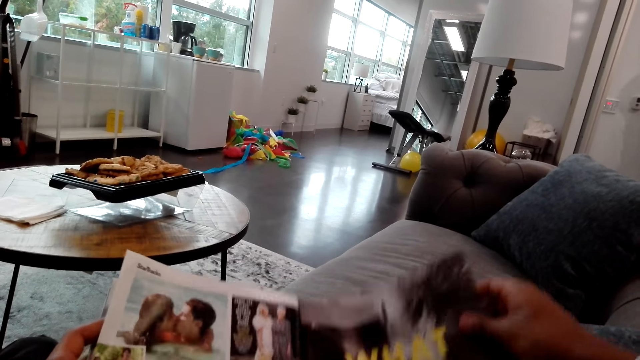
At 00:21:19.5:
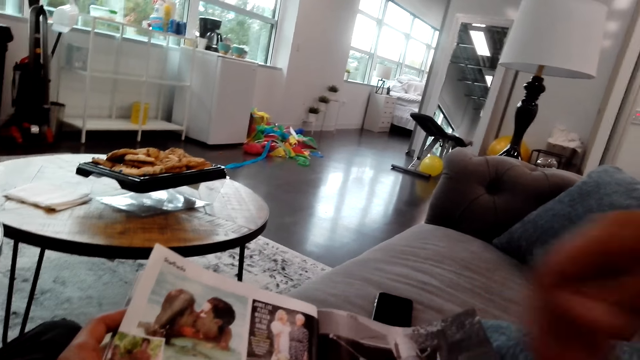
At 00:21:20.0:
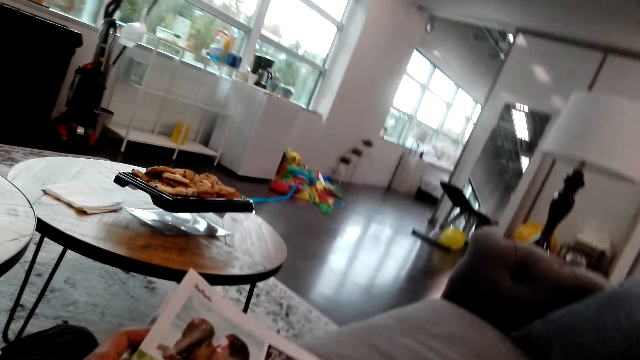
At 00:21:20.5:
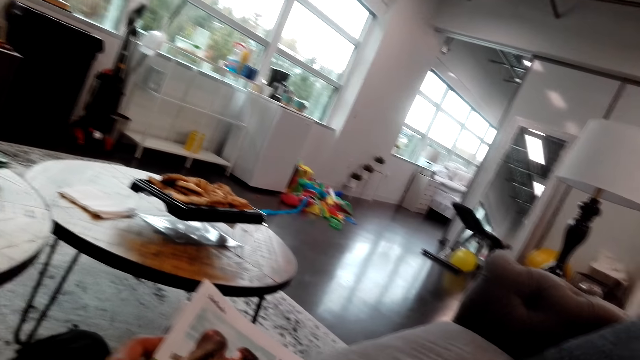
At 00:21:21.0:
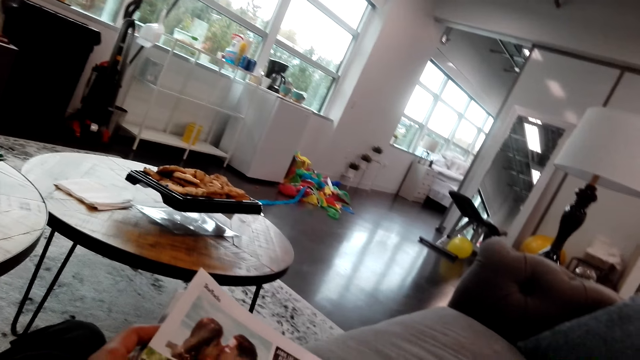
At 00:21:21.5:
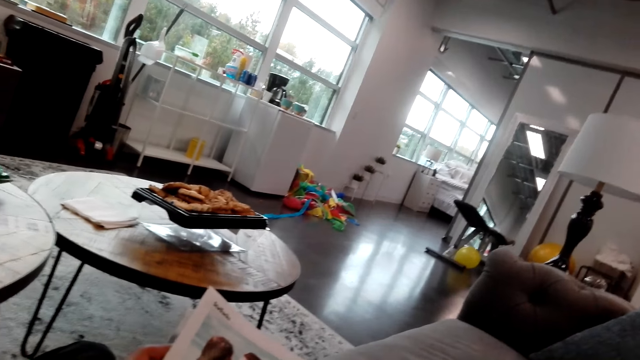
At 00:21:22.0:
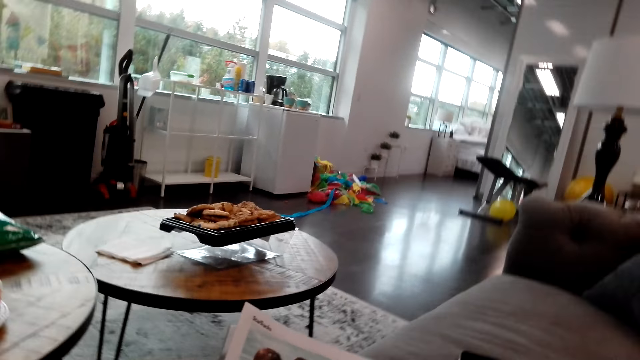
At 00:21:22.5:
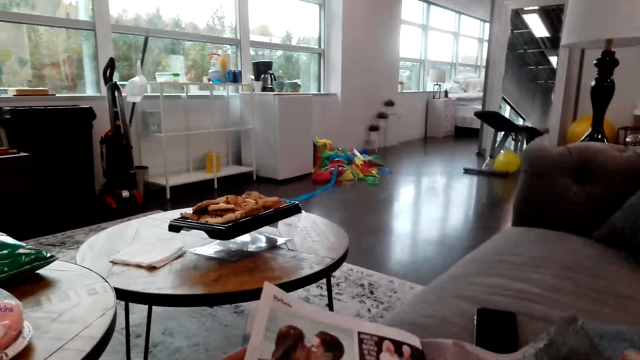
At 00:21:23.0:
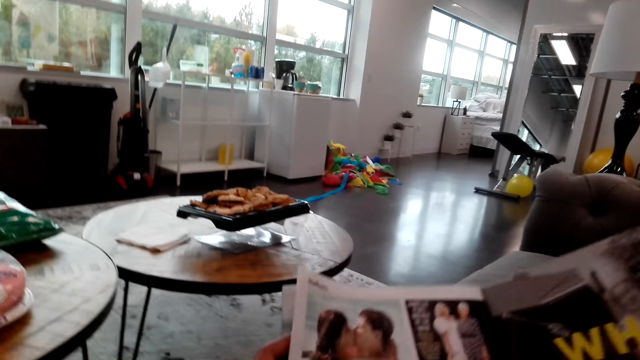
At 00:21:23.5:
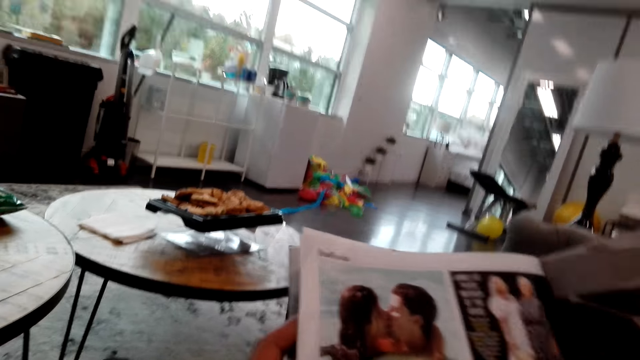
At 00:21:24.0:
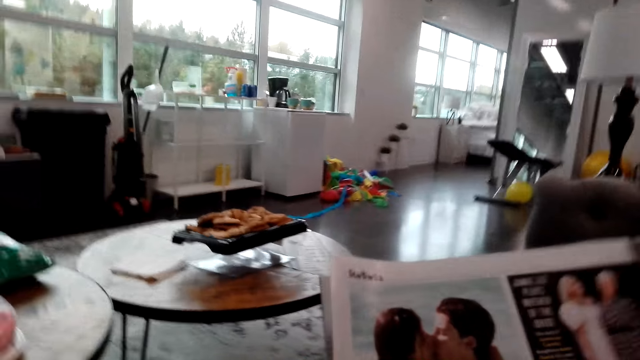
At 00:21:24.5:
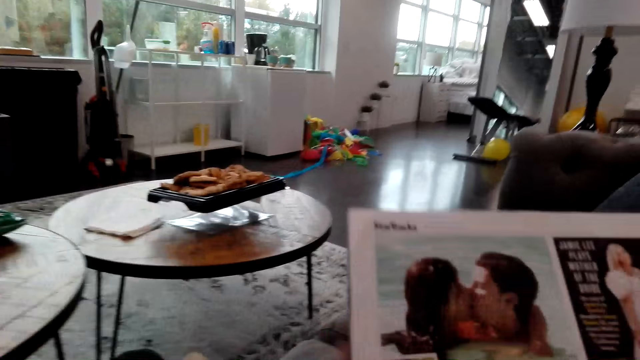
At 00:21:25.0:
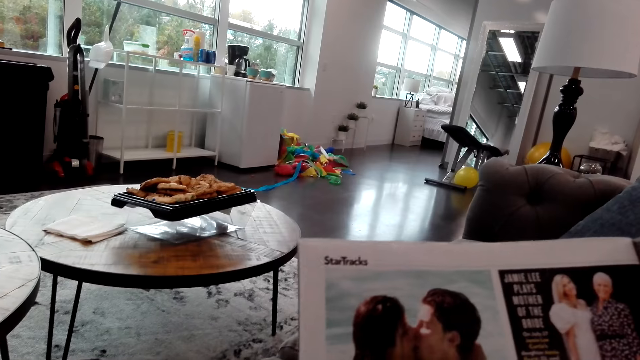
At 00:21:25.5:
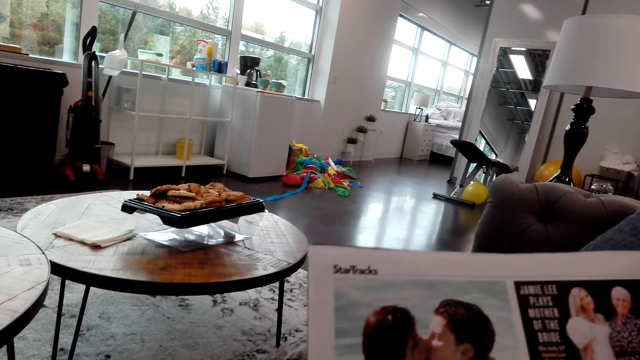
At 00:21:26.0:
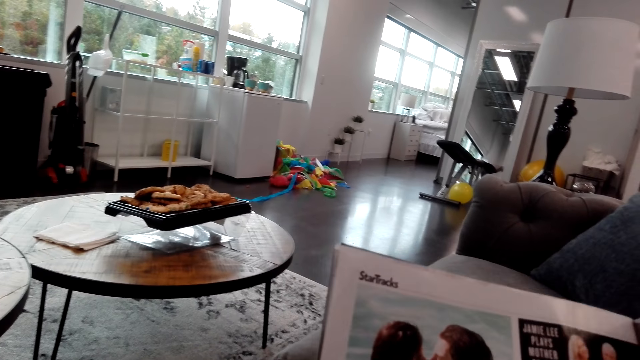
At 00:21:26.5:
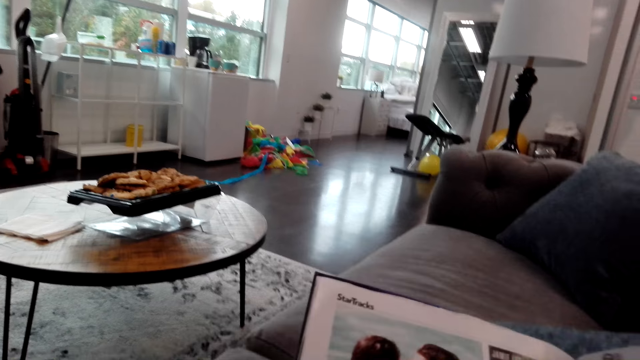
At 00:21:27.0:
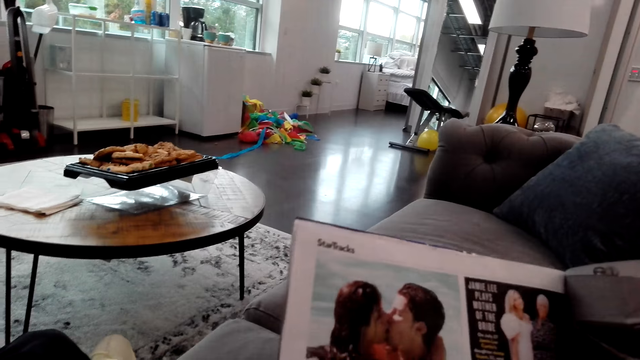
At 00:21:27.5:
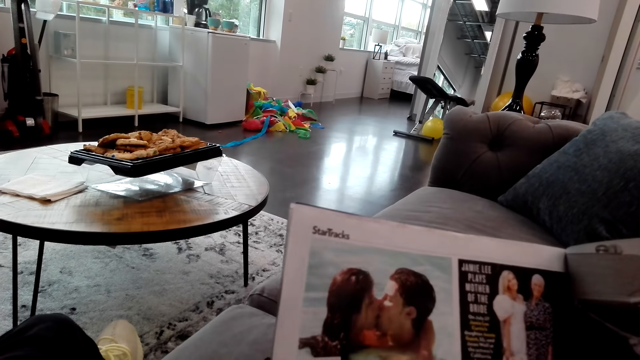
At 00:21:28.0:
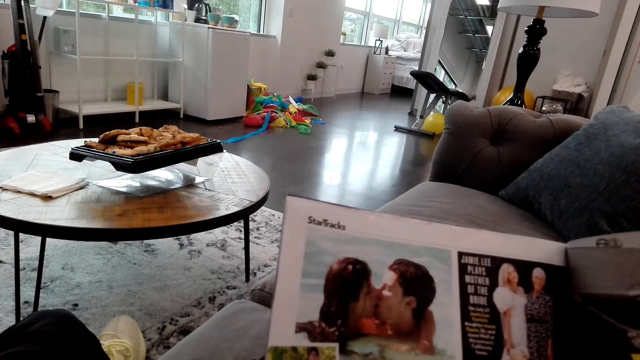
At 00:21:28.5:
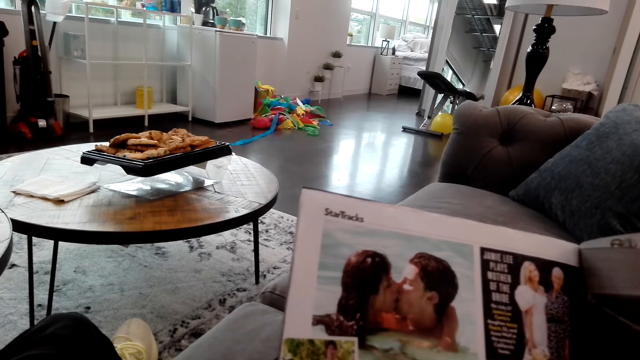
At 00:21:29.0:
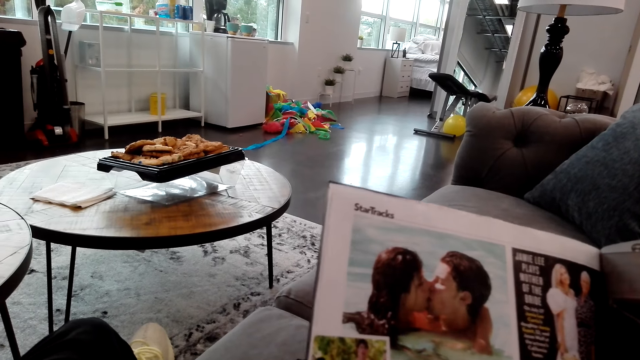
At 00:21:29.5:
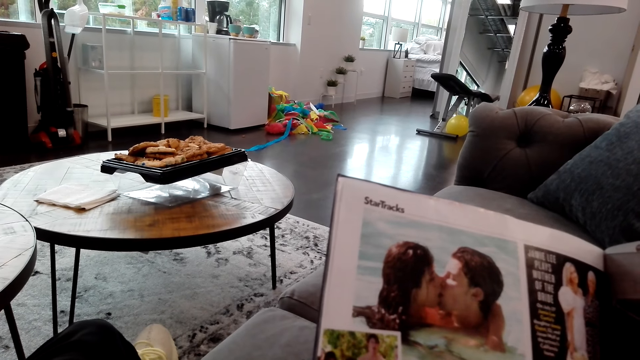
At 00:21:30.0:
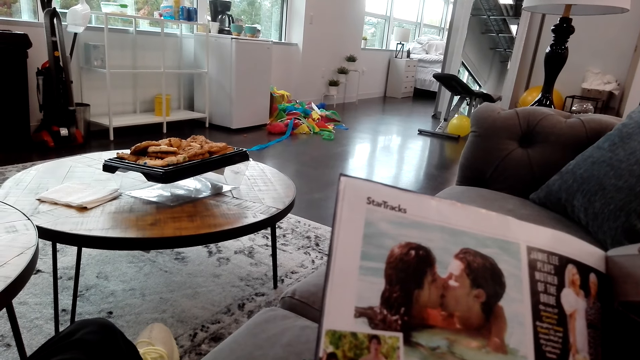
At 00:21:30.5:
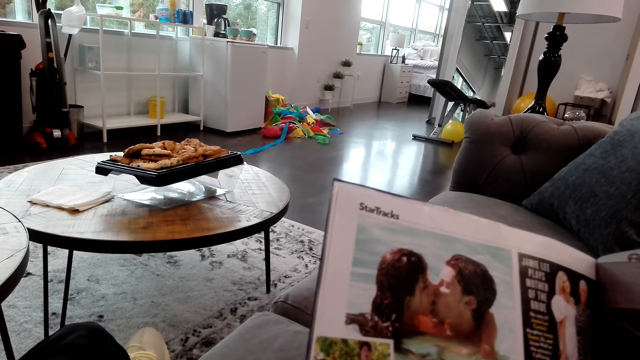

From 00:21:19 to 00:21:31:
The camera wearer reads the magazine. He carries his right hand up. He reads the magazine and lifts the magazine.

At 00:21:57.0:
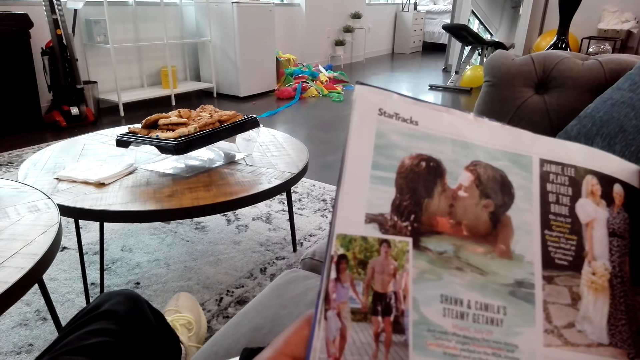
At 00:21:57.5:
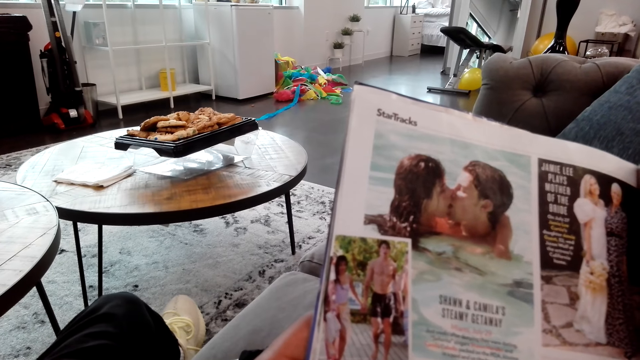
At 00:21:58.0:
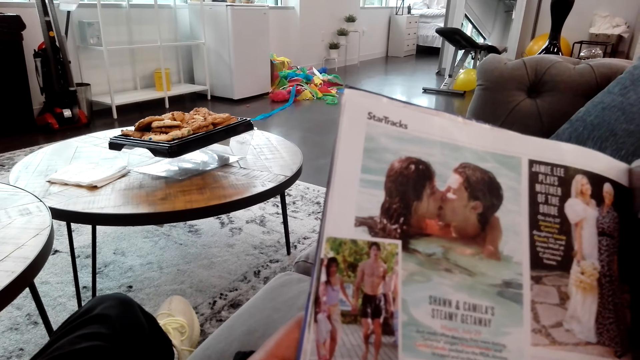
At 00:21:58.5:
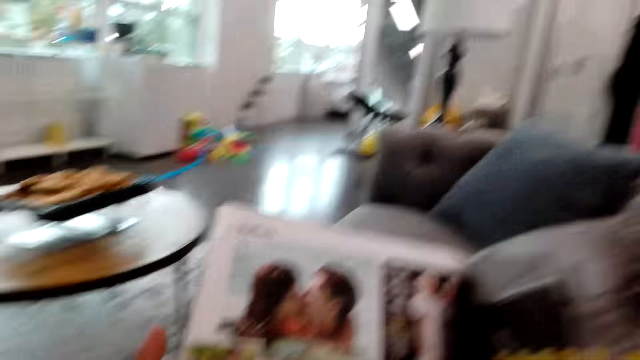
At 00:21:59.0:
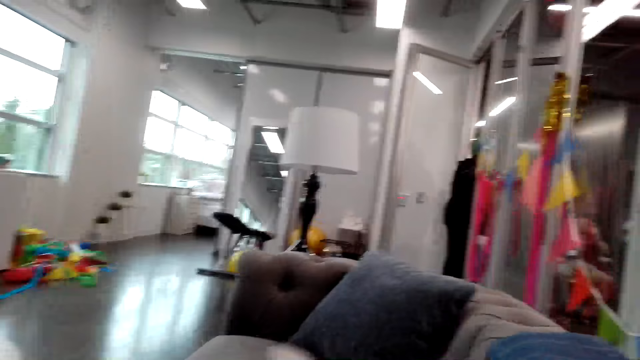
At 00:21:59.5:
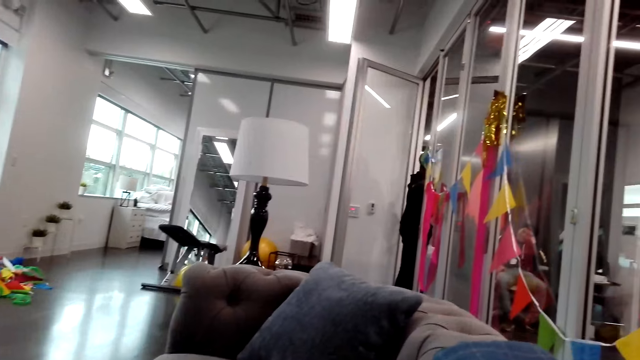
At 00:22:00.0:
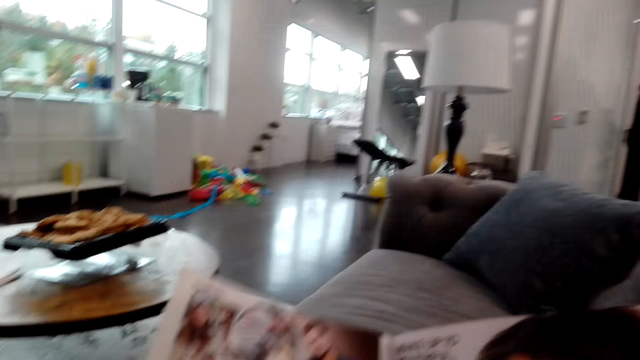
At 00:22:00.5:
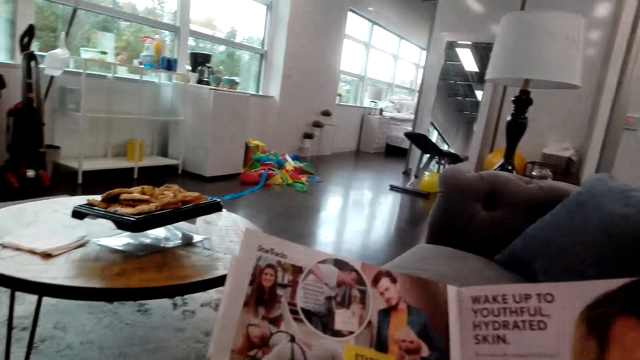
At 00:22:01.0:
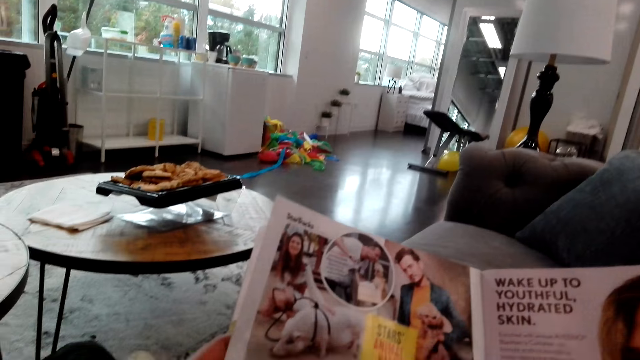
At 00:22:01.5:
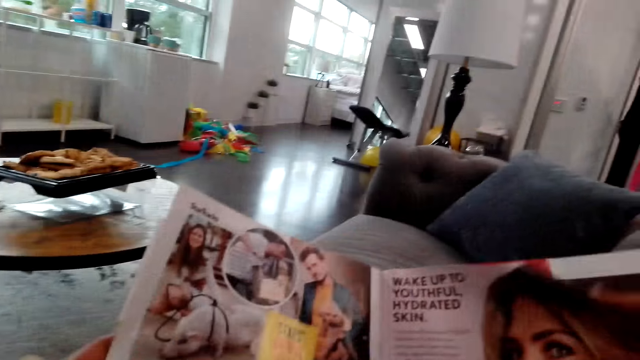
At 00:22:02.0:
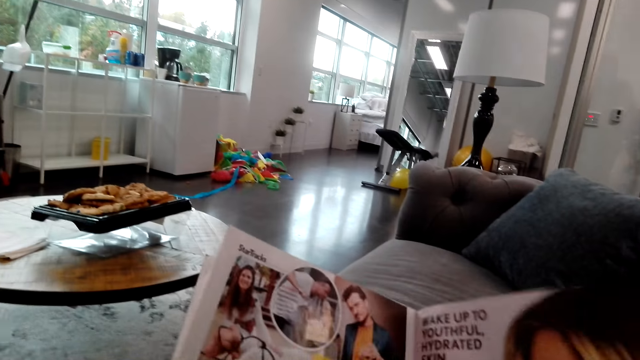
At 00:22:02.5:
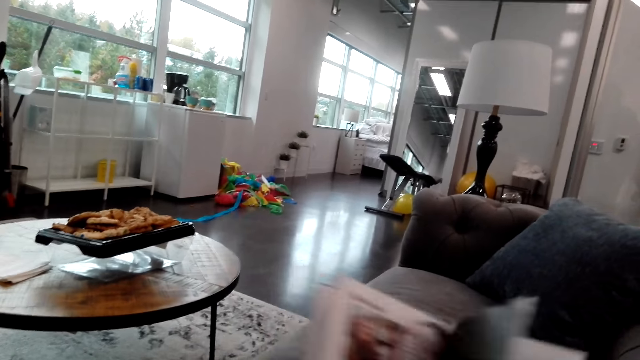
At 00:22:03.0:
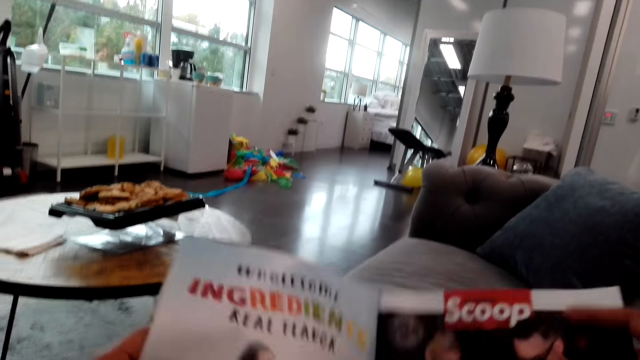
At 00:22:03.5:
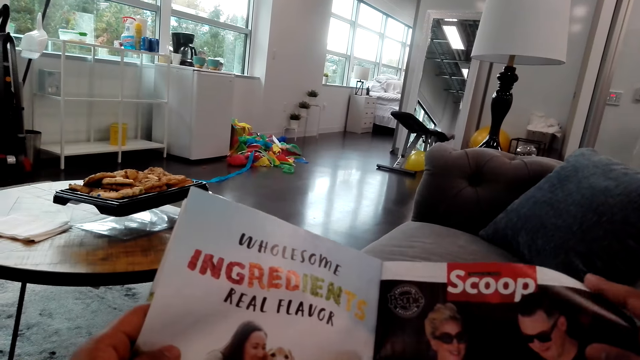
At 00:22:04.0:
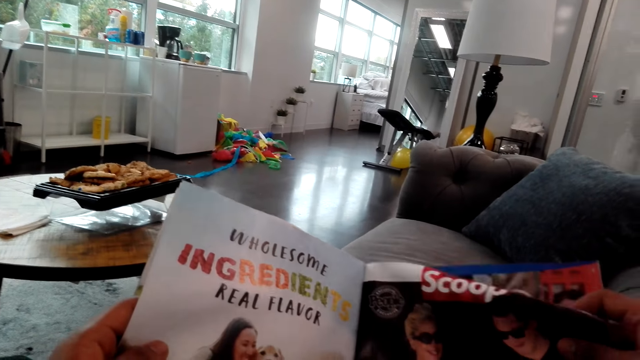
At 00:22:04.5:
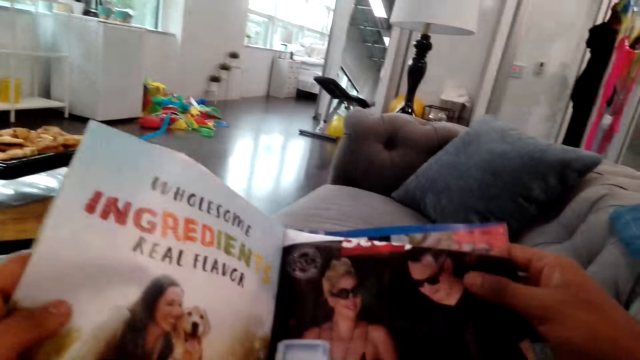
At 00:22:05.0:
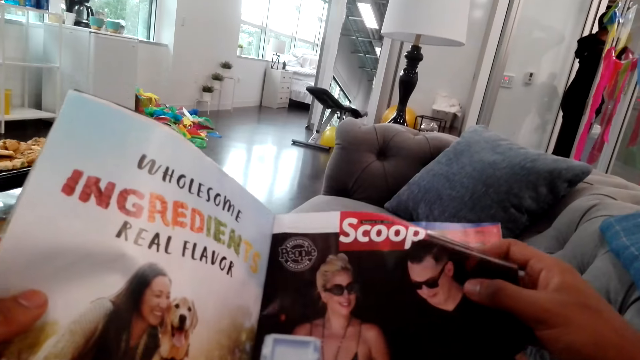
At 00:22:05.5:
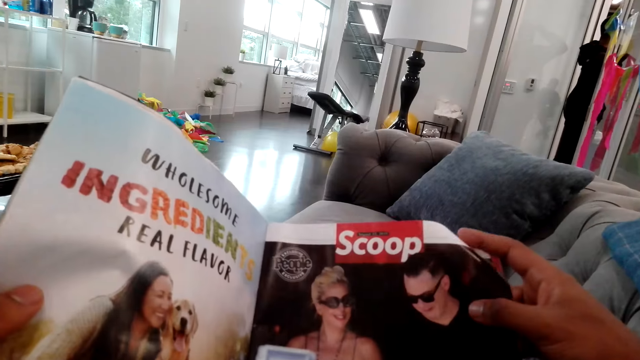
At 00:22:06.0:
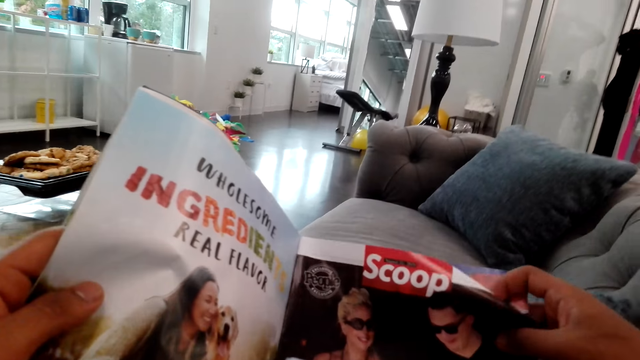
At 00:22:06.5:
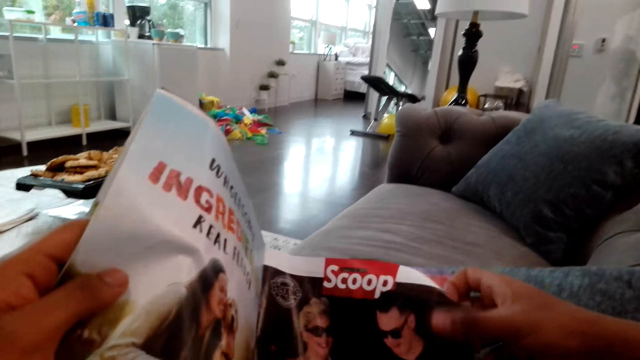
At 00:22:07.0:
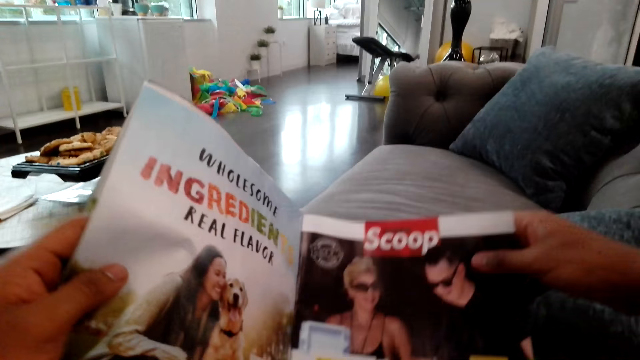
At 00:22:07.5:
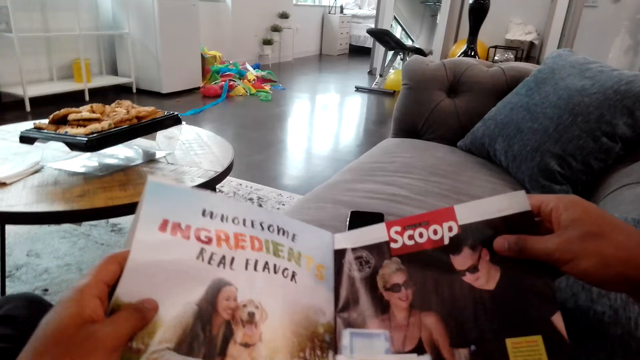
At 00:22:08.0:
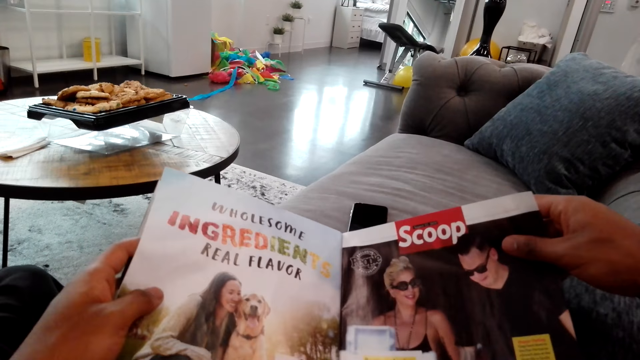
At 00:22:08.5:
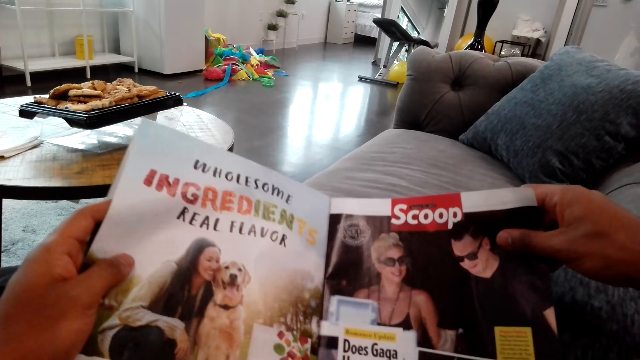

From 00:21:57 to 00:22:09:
The camera wearer looks at a man and turns the pages of the magazine. They read the magazine. They flip a page on the magazine. They read the magazine. They read the magazine.
